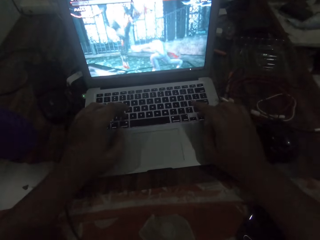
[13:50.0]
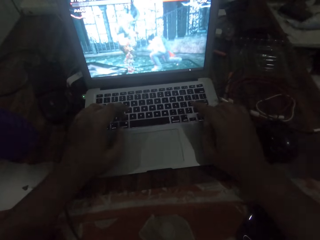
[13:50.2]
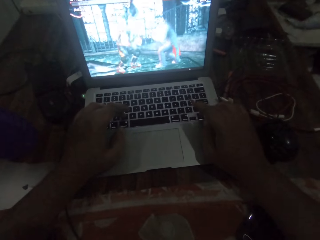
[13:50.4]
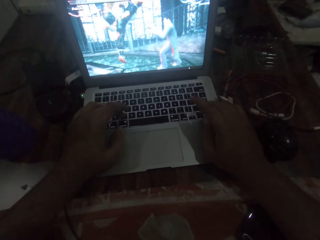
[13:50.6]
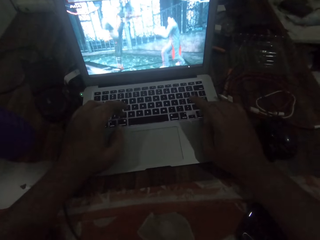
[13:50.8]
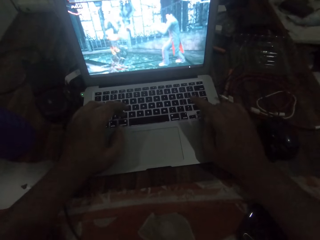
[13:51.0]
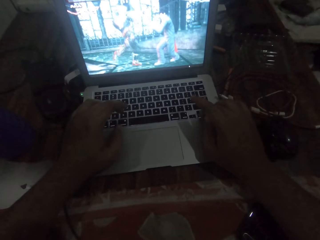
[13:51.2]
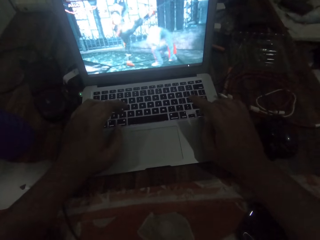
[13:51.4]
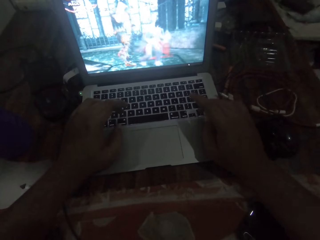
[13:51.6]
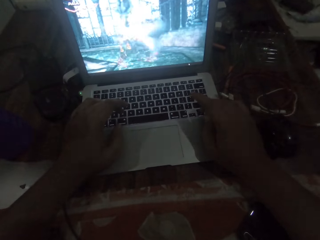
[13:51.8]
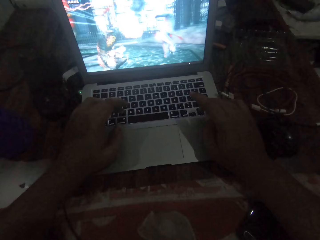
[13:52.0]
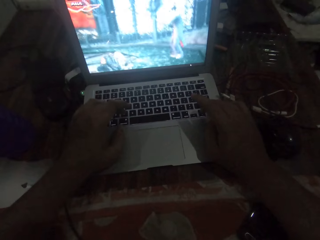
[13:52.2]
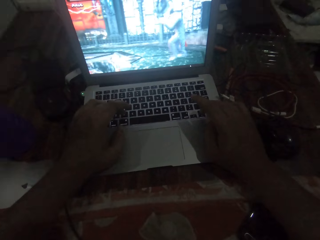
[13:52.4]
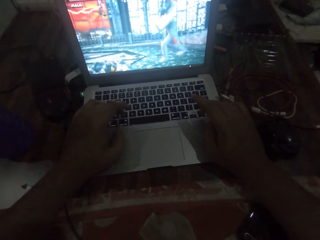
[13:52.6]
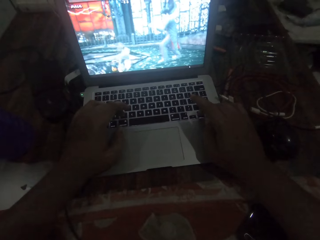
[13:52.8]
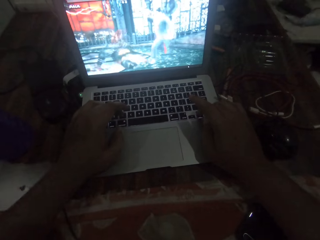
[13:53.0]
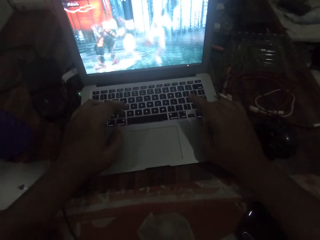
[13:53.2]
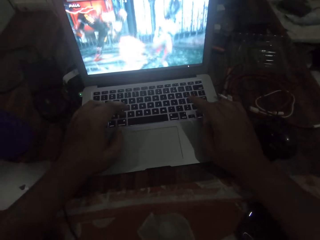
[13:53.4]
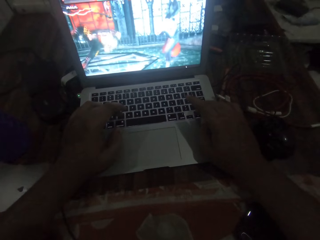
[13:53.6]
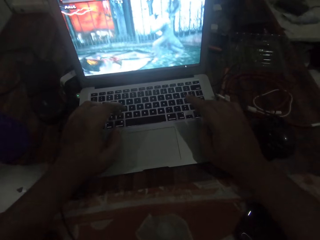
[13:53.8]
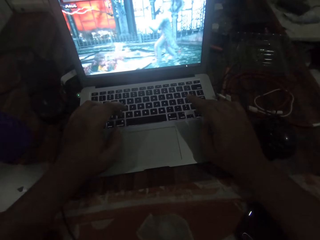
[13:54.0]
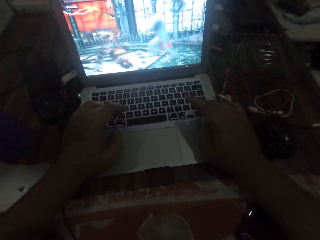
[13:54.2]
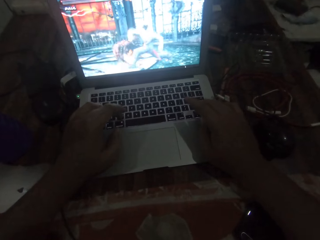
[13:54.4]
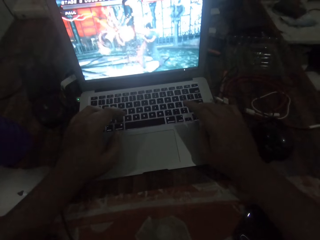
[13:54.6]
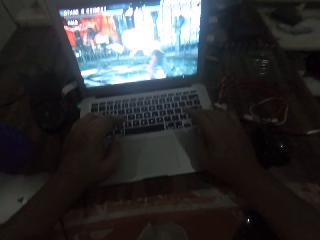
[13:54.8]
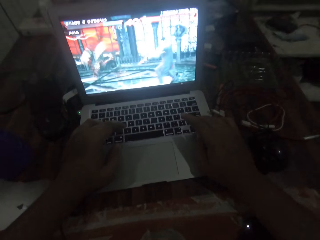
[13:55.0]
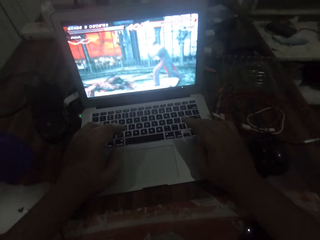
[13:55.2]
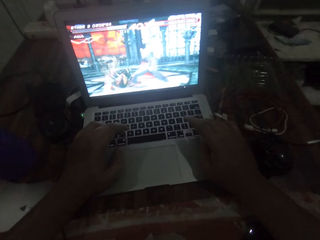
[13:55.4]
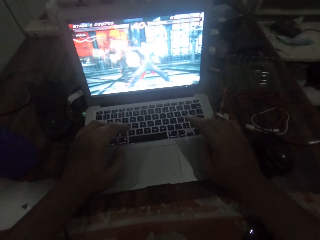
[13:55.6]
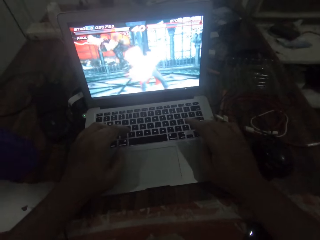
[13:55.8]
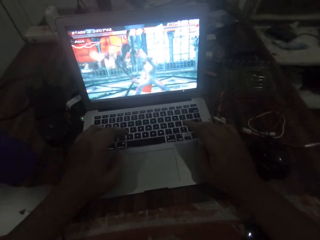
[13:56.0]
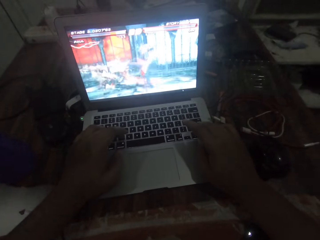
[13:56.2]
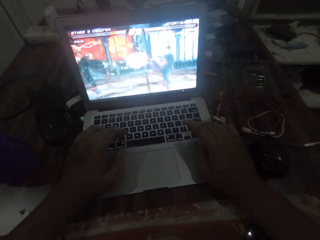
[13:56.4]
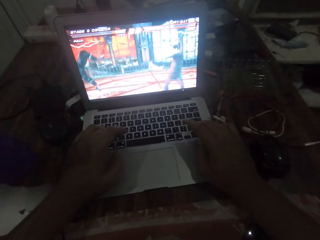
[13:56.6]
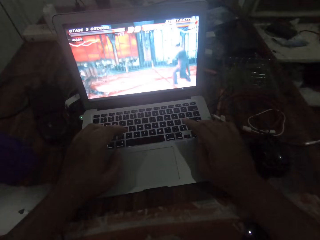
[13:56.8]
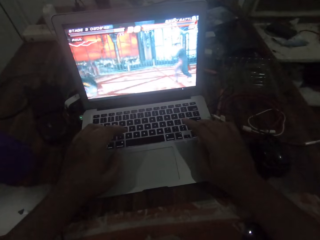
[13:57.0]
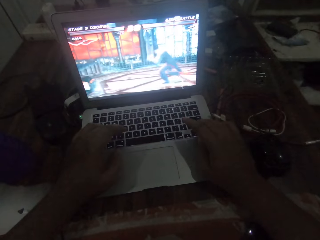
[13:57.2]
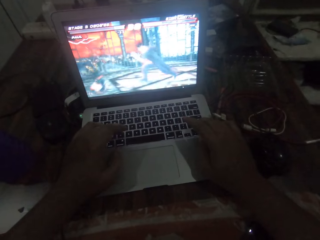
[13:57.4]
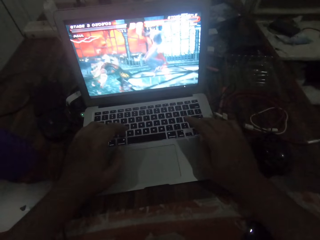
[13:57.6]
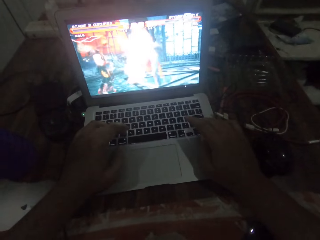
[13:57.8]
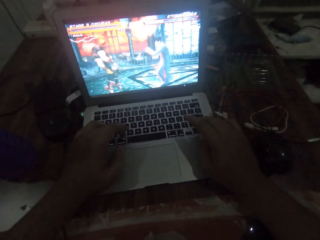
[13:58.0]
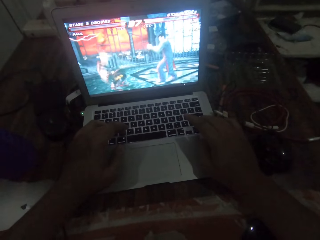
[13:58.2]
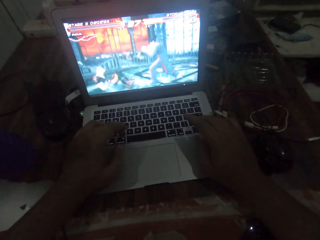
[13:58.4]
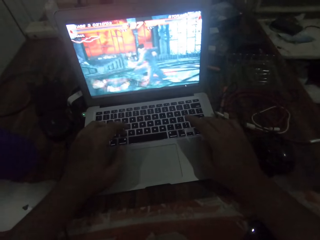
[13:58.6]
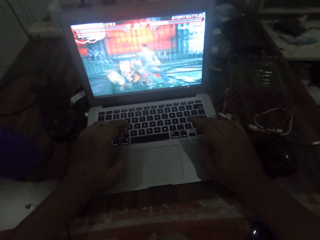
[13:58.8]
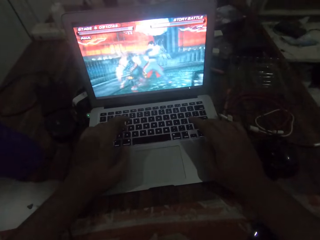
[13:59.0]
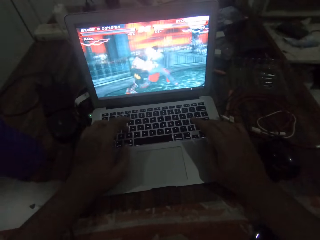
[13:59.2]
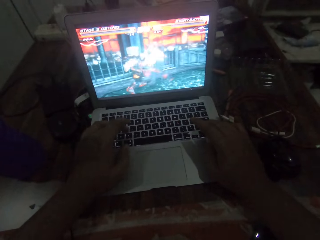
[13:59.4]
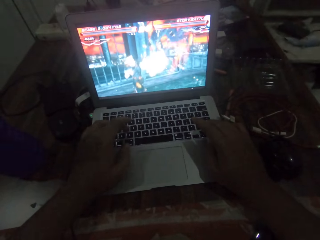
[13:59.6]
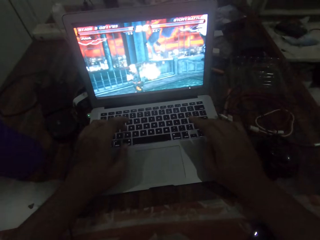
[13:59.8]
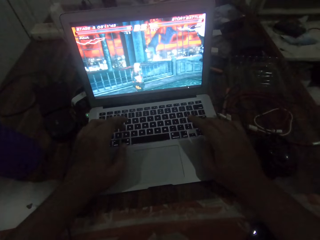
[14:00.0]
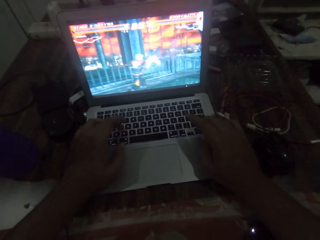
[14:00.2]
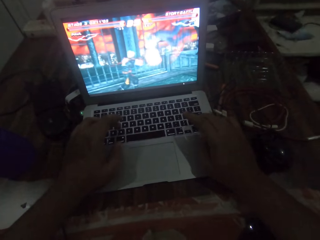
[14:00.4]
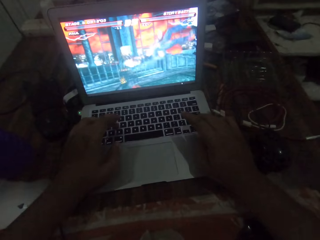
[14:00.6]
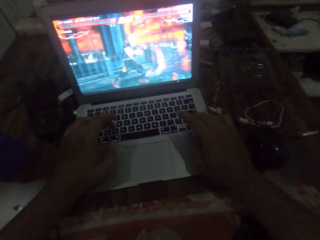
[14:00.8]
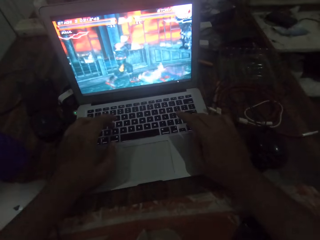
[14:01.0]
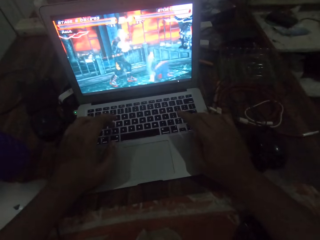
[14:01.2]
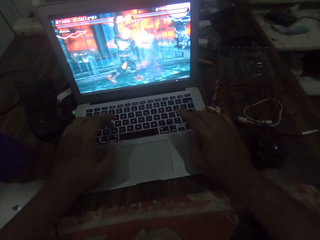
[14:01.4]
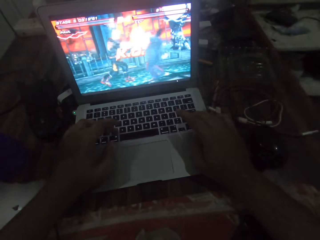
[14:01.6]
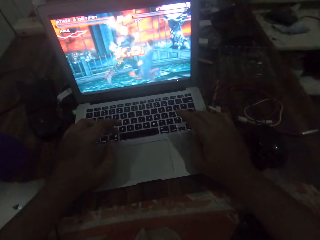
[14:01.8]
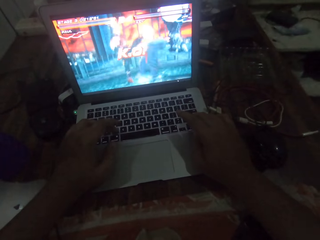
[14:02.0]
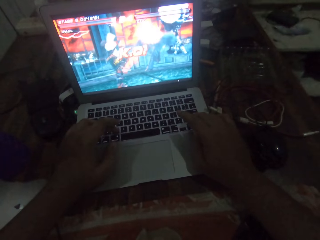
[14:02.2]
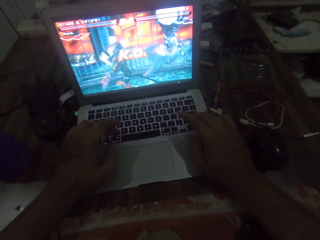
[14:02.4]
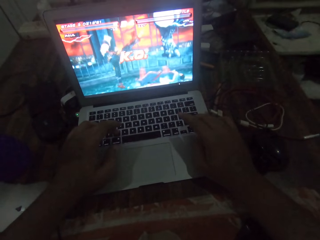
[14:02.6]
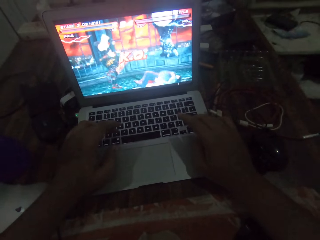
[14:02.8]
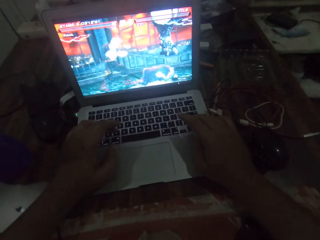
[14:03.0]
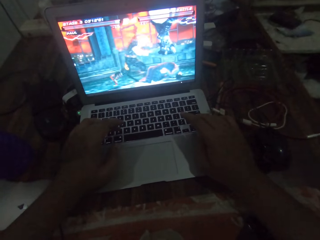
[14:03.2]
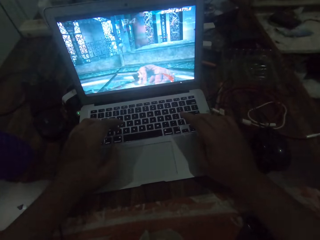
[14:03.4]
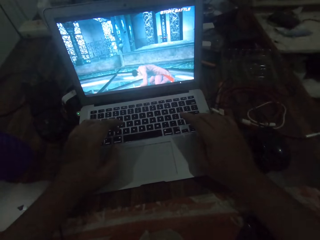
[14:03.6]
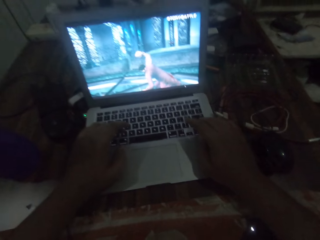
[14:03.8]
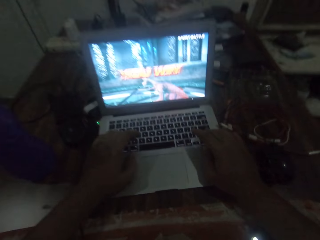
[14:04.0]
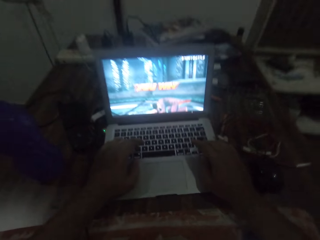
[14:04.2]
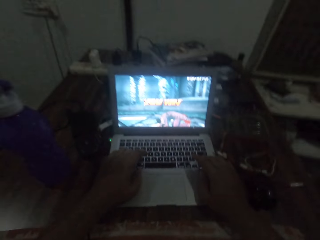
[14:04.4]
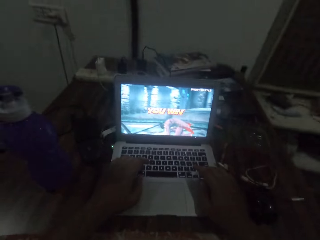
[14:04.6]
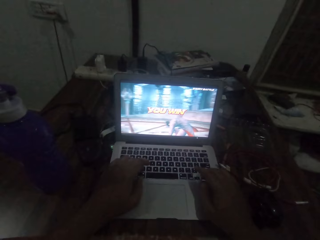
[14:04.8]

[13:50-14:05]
The camera wearer operates the laptop keys with both hands.

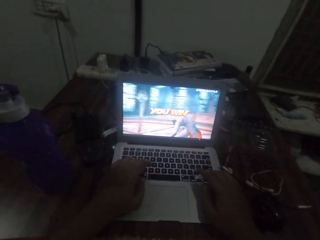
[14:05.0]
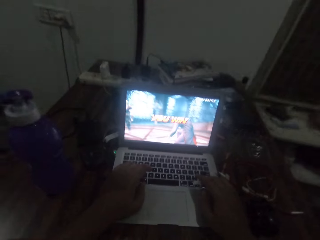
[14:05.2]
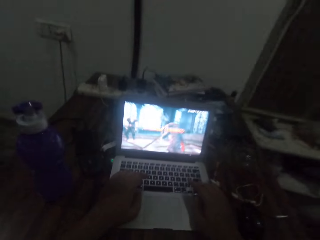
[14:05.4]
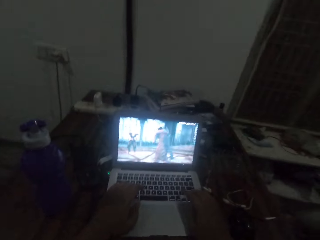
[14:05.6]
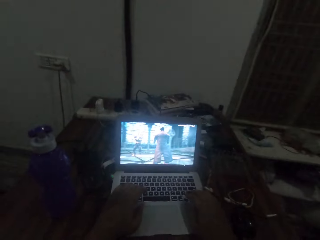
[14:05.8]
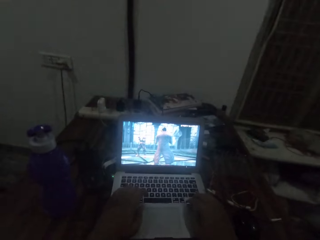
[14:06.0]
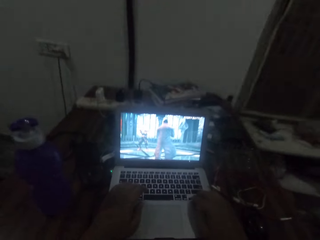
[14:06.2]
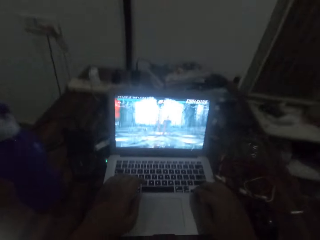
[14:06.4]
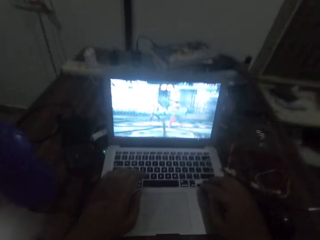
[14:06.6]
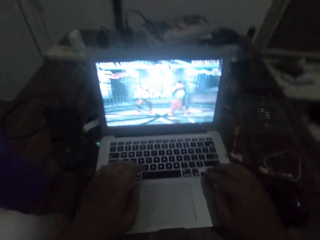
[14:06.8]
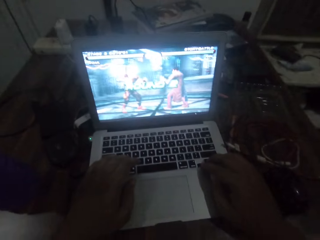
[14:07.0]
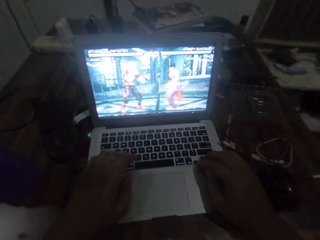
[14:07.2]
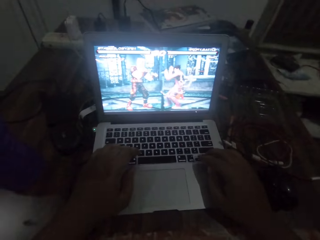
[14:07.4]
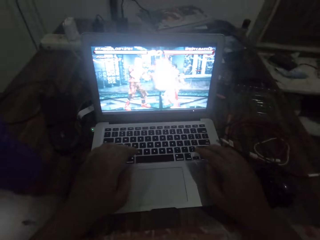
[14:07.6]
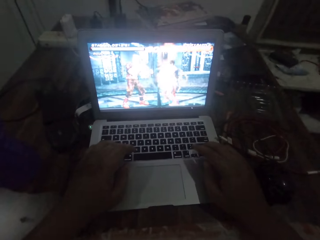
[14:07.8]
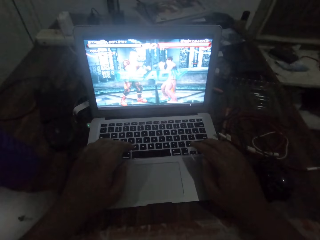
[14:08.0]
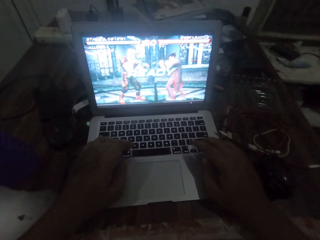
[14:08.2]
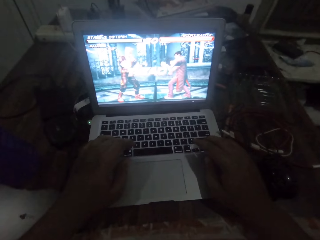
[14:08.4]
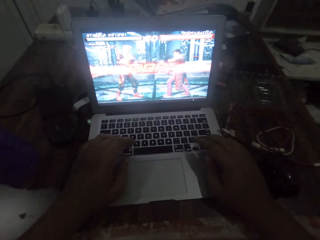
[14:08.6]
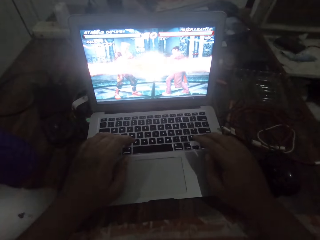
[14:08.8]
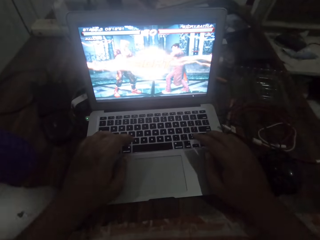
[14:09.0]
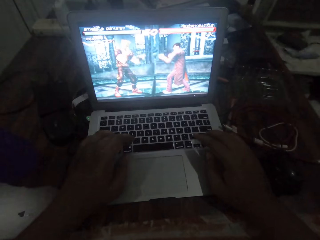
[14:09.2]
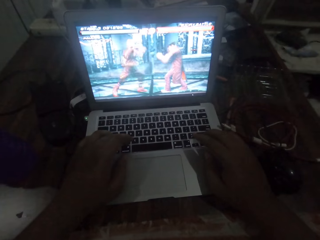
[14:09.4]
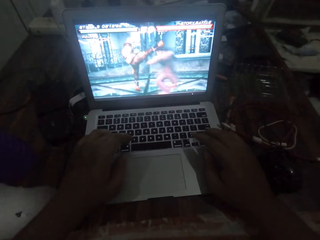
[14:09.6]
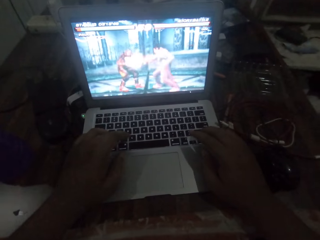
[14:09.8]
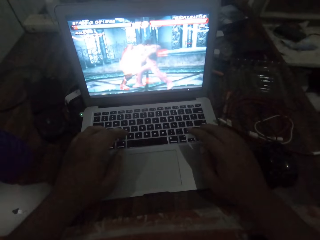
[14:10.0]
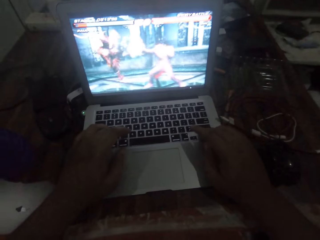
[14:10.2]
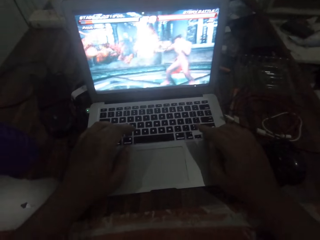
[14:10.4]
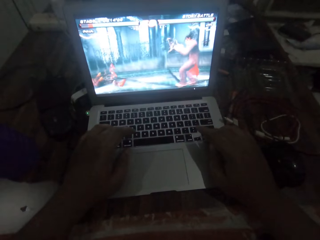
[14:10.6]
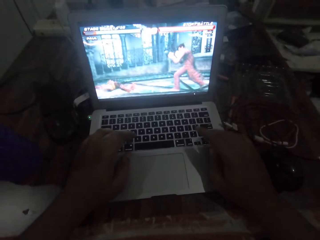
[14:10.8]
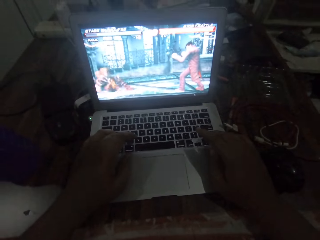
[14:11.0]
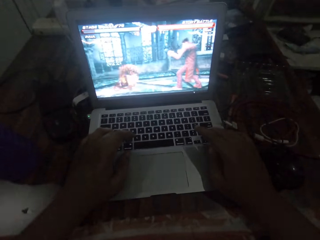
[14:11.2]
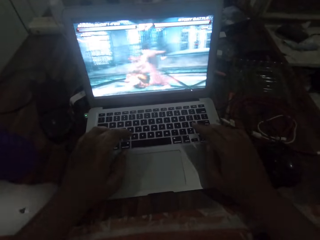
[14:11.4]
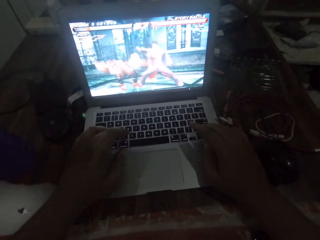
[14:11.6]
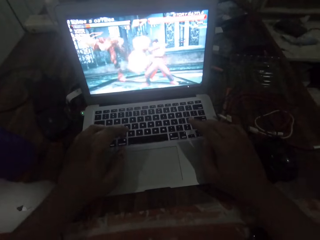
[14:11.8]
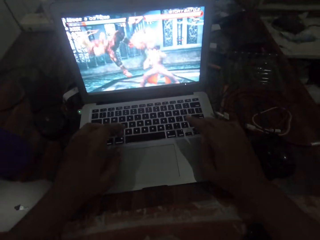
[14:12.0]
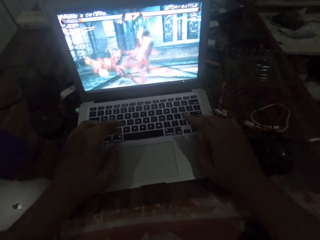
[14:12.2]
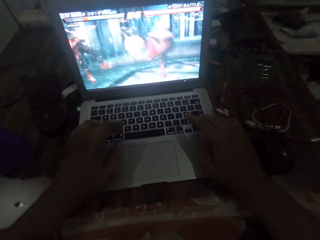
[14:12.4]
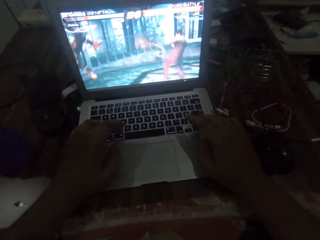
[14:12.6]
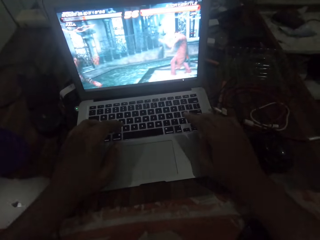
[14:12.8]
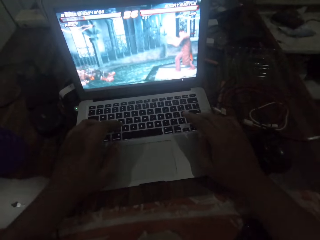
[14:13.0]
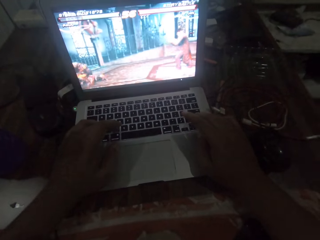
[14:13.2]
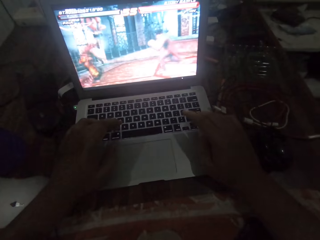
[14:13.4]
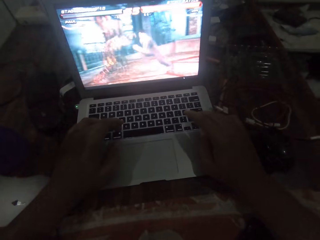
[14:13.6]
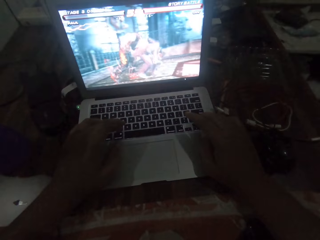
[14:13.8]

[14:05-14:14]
The camera wearer operates the laptop keys.
